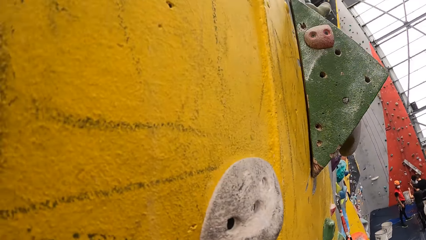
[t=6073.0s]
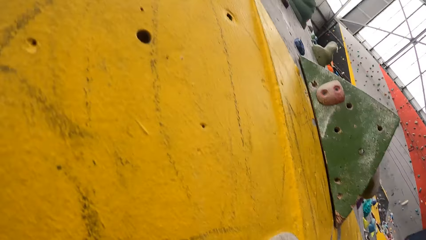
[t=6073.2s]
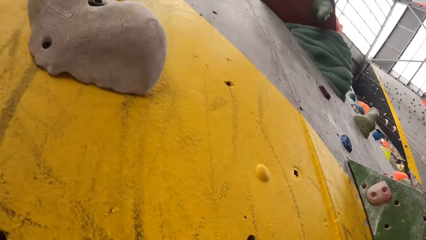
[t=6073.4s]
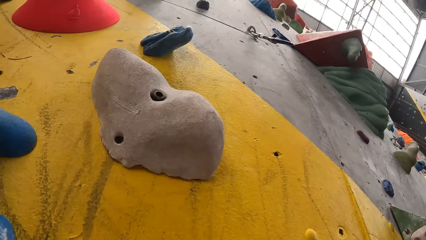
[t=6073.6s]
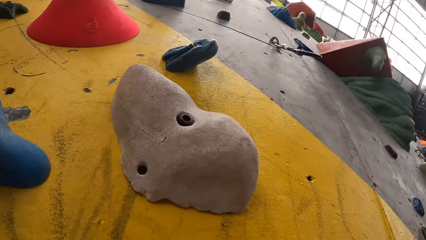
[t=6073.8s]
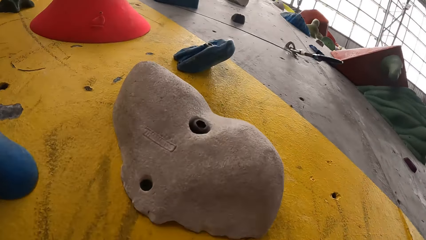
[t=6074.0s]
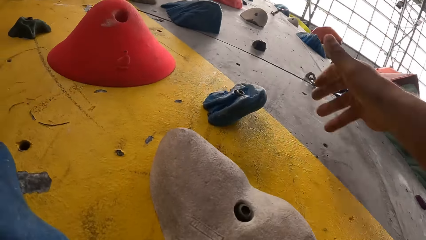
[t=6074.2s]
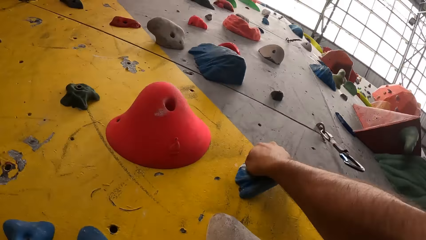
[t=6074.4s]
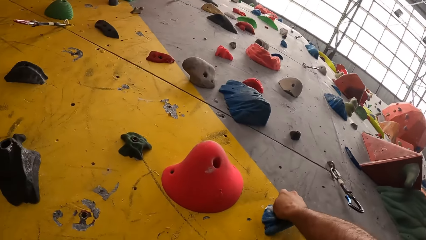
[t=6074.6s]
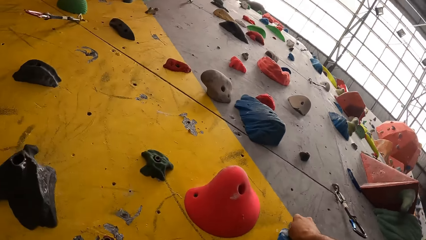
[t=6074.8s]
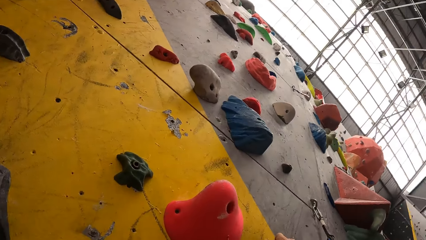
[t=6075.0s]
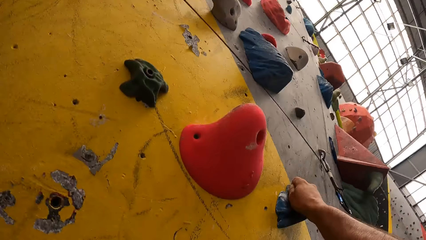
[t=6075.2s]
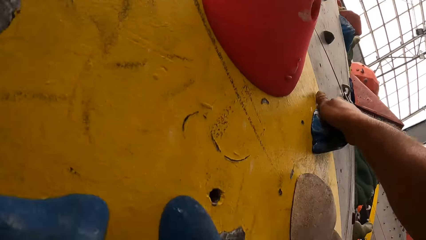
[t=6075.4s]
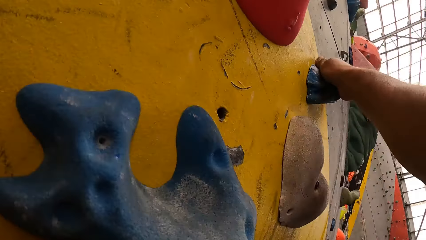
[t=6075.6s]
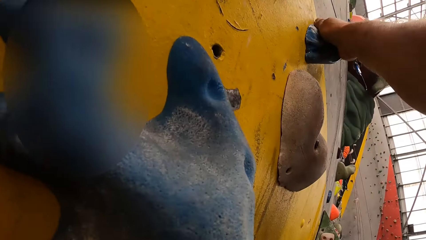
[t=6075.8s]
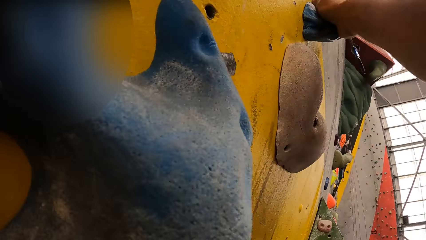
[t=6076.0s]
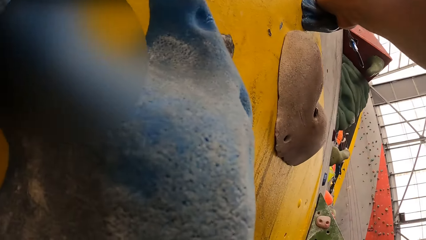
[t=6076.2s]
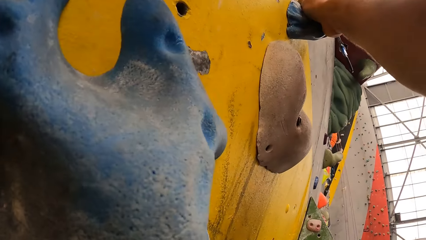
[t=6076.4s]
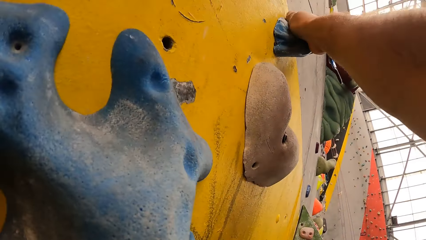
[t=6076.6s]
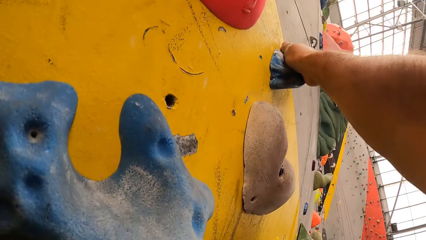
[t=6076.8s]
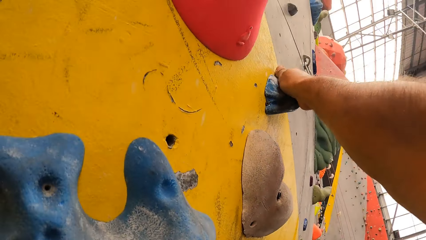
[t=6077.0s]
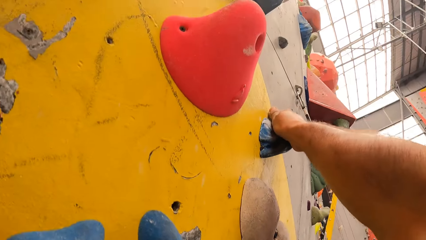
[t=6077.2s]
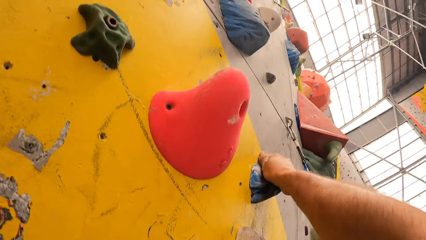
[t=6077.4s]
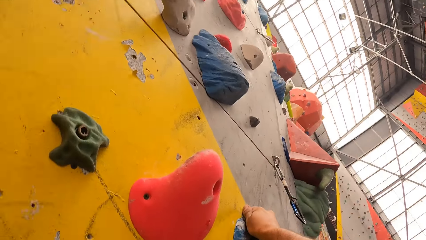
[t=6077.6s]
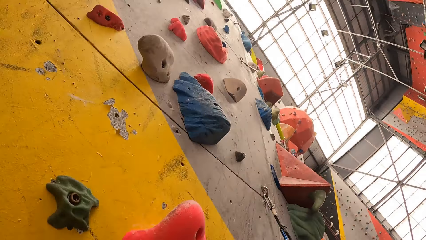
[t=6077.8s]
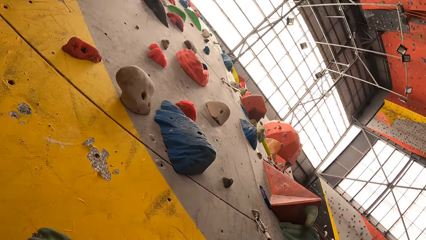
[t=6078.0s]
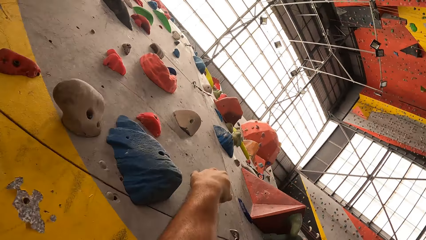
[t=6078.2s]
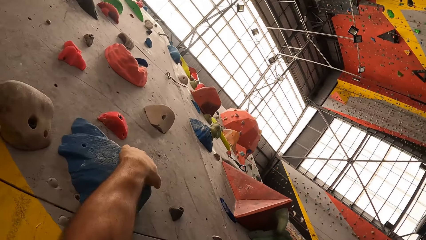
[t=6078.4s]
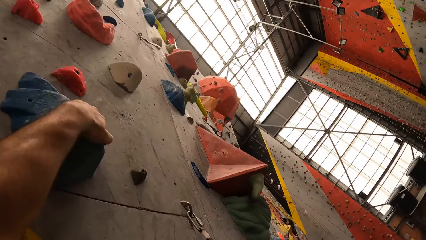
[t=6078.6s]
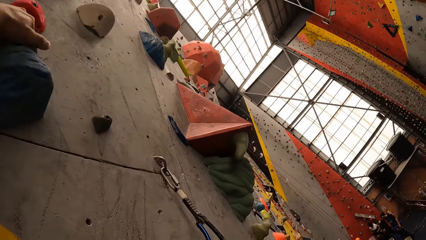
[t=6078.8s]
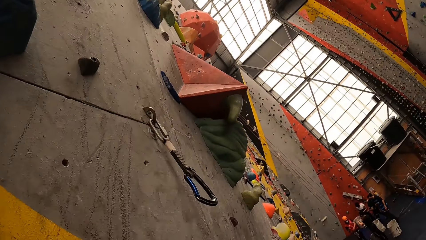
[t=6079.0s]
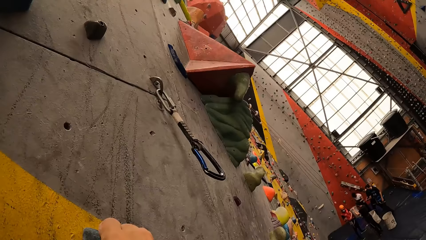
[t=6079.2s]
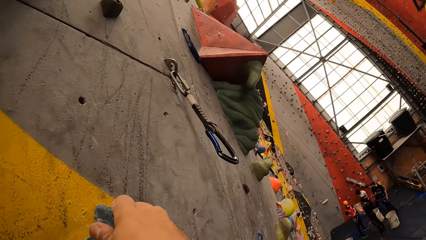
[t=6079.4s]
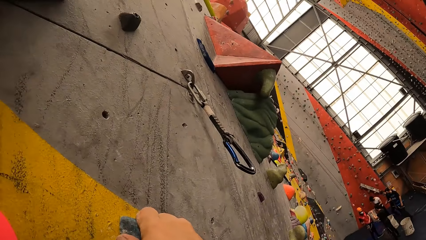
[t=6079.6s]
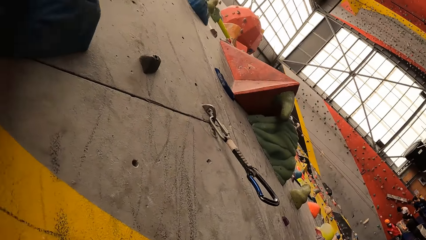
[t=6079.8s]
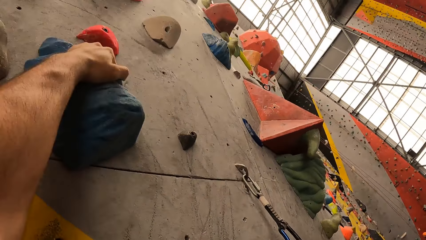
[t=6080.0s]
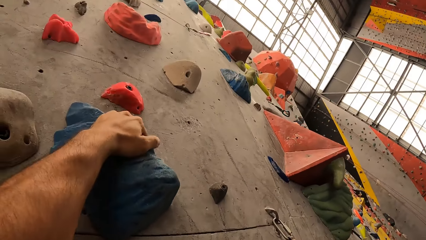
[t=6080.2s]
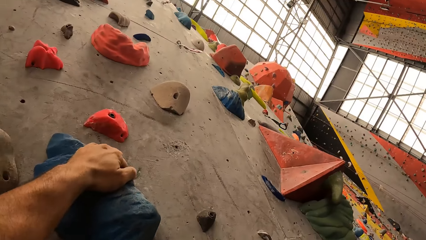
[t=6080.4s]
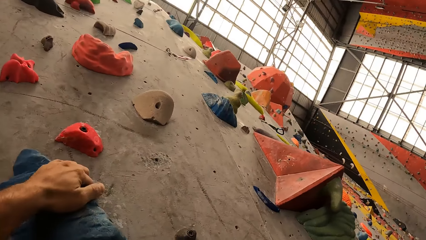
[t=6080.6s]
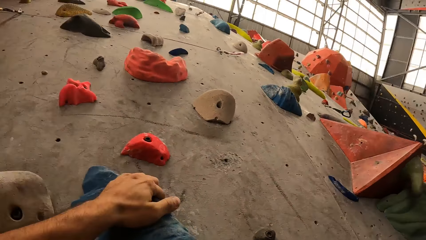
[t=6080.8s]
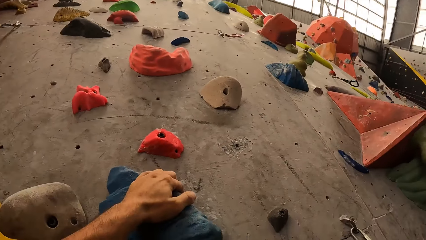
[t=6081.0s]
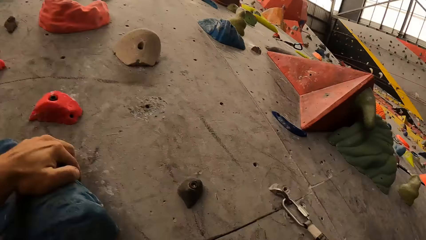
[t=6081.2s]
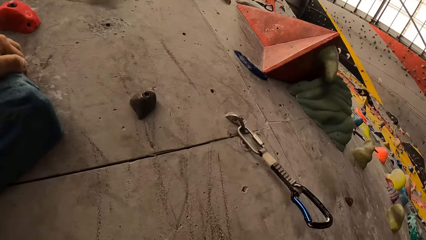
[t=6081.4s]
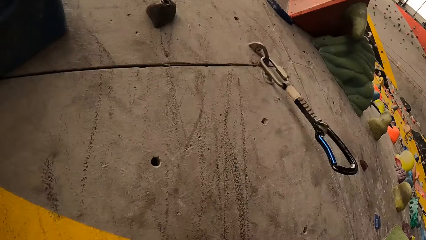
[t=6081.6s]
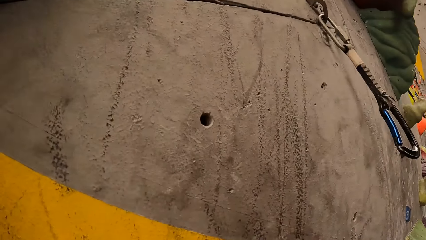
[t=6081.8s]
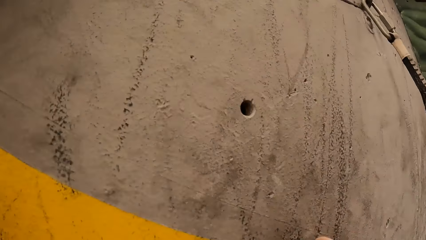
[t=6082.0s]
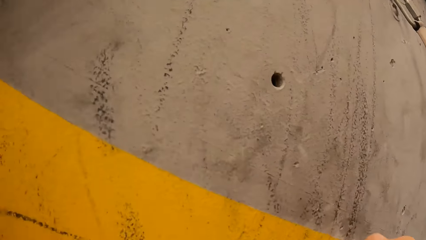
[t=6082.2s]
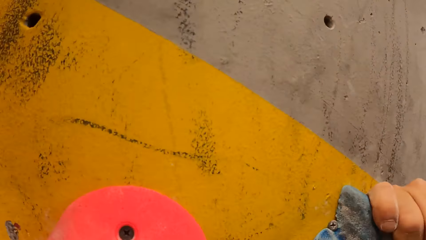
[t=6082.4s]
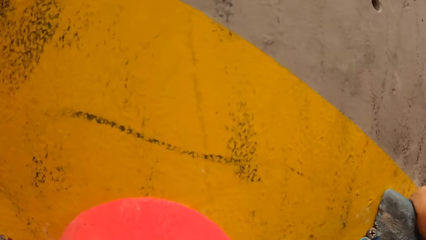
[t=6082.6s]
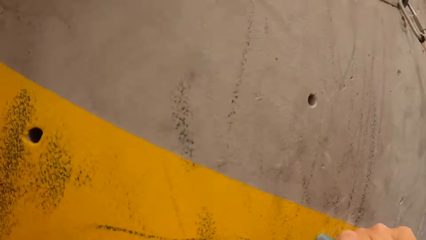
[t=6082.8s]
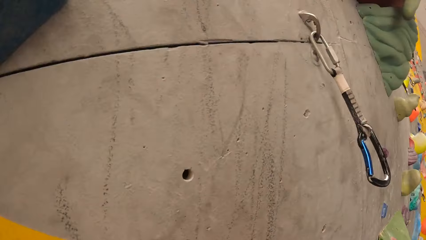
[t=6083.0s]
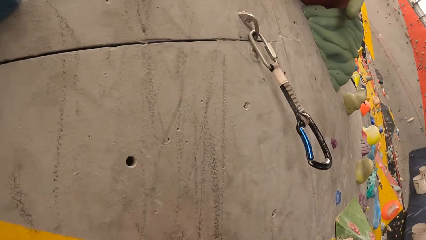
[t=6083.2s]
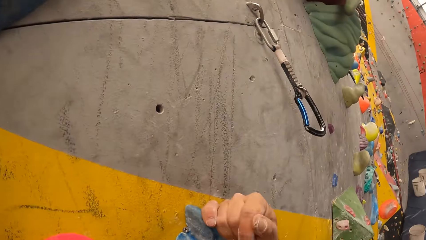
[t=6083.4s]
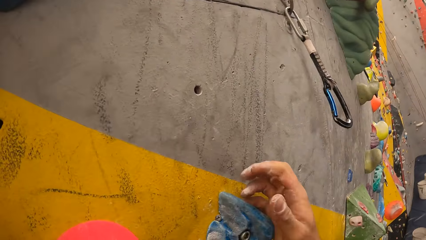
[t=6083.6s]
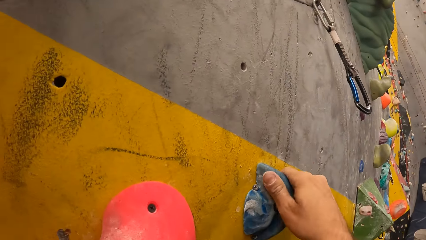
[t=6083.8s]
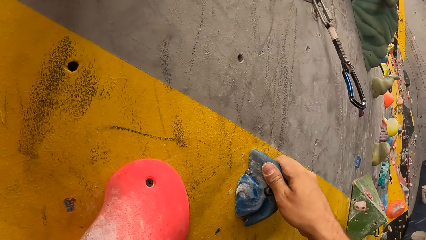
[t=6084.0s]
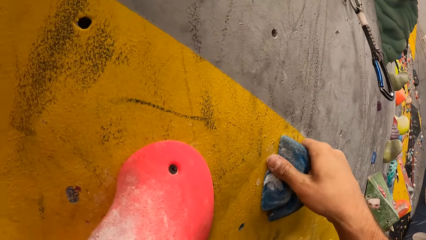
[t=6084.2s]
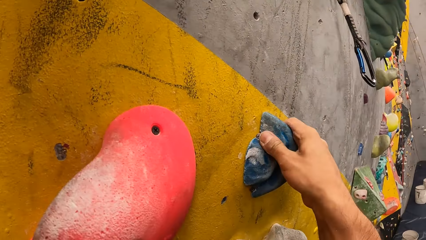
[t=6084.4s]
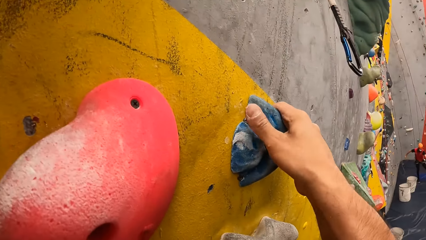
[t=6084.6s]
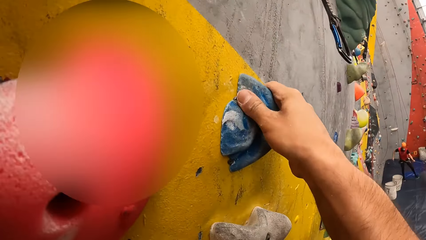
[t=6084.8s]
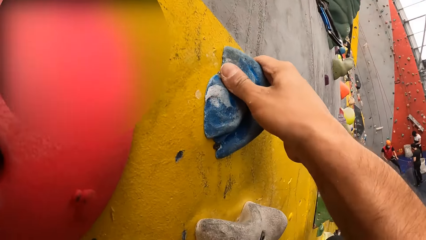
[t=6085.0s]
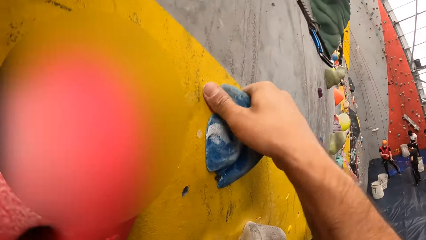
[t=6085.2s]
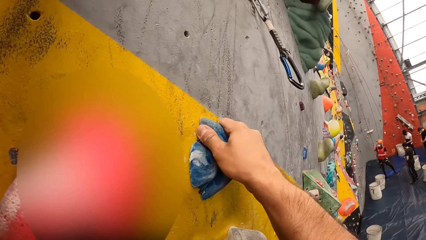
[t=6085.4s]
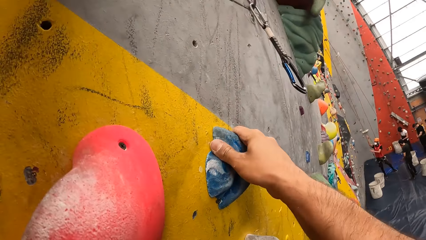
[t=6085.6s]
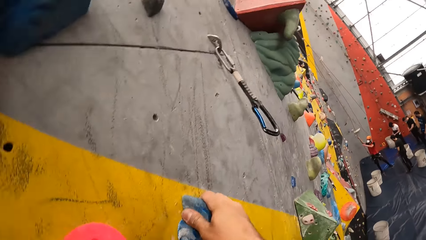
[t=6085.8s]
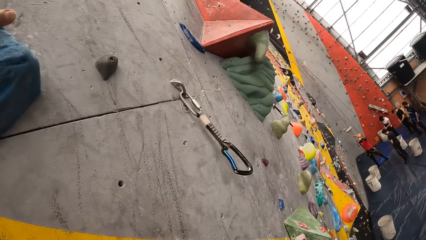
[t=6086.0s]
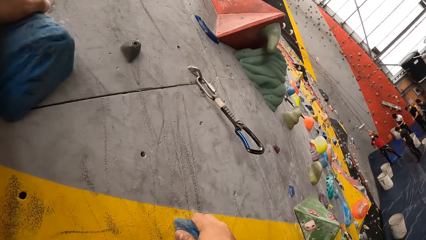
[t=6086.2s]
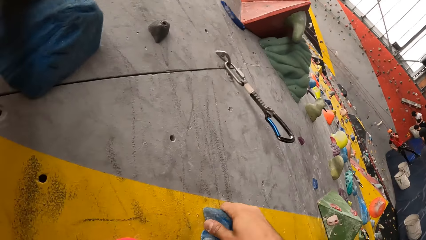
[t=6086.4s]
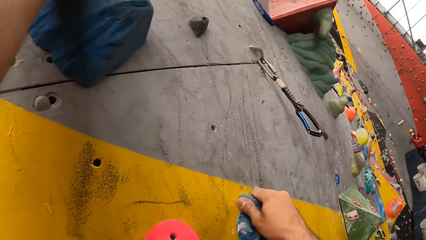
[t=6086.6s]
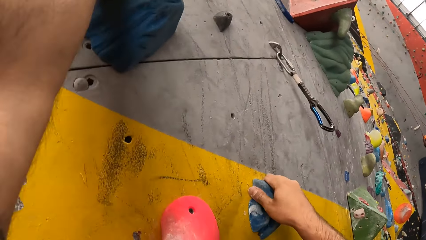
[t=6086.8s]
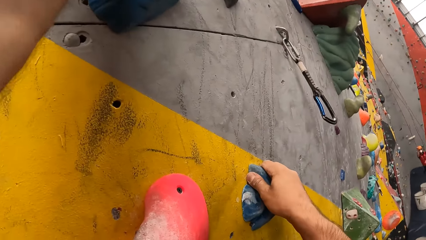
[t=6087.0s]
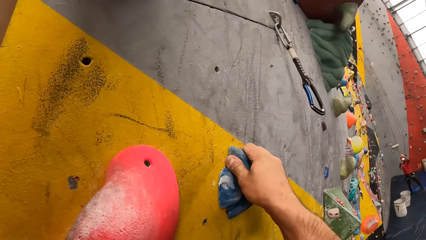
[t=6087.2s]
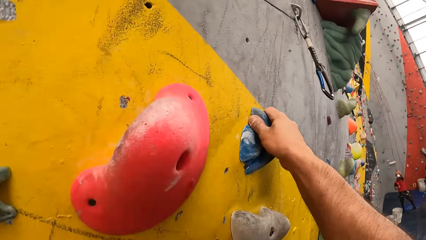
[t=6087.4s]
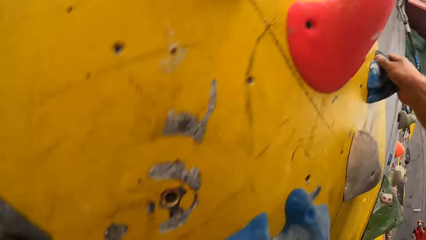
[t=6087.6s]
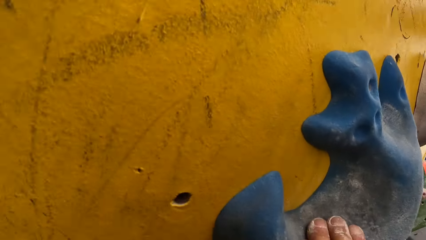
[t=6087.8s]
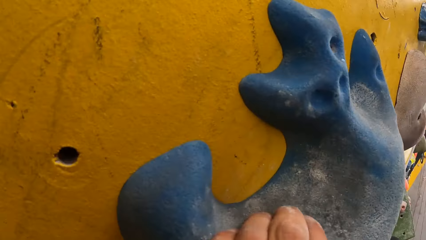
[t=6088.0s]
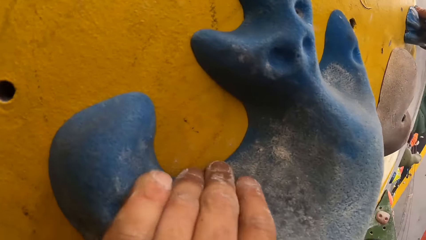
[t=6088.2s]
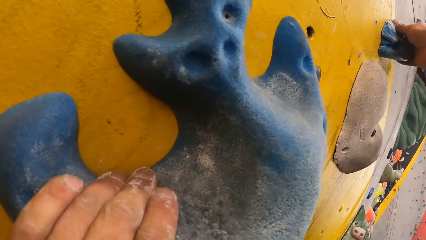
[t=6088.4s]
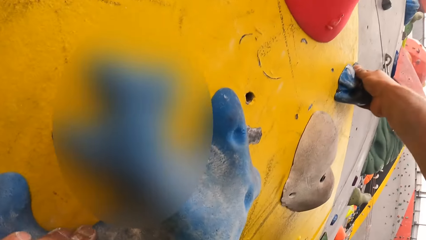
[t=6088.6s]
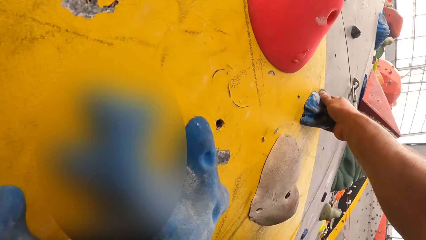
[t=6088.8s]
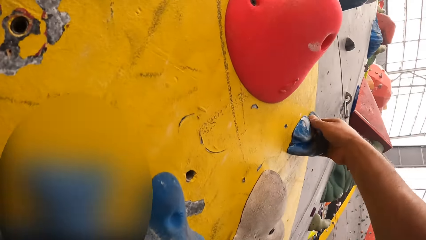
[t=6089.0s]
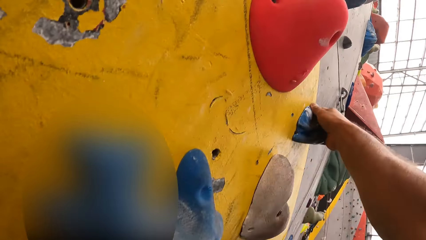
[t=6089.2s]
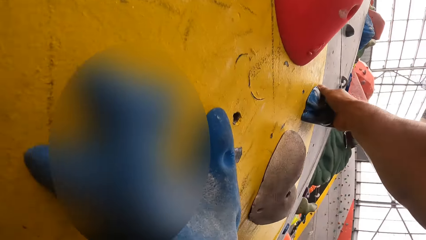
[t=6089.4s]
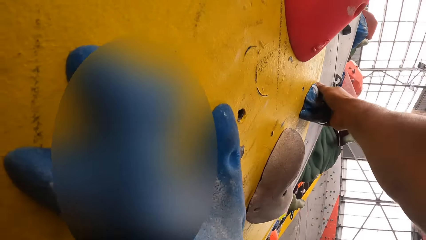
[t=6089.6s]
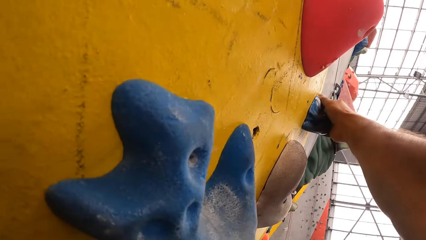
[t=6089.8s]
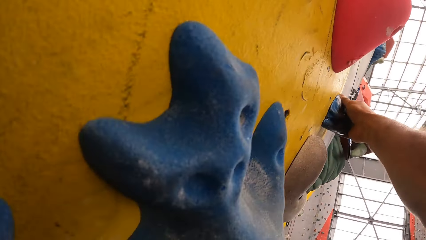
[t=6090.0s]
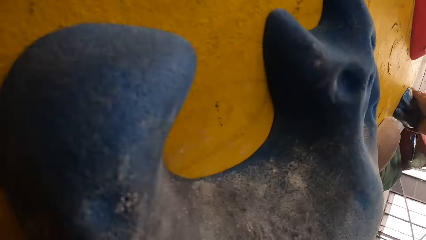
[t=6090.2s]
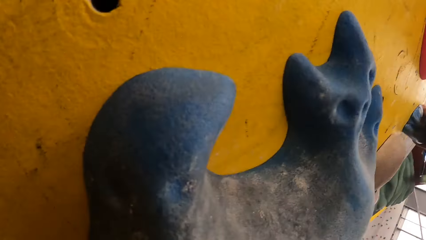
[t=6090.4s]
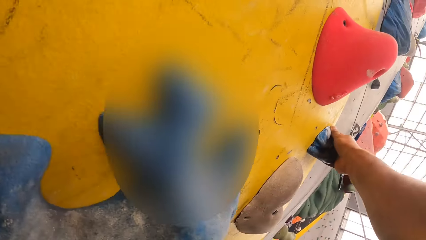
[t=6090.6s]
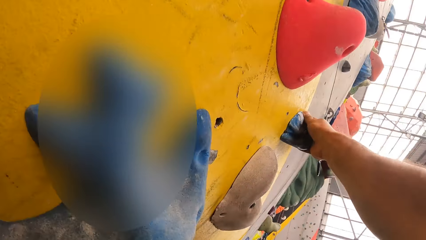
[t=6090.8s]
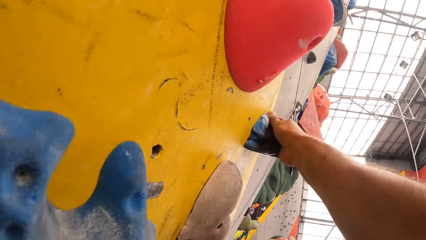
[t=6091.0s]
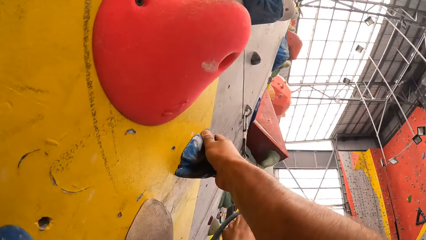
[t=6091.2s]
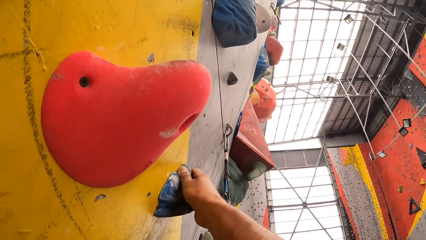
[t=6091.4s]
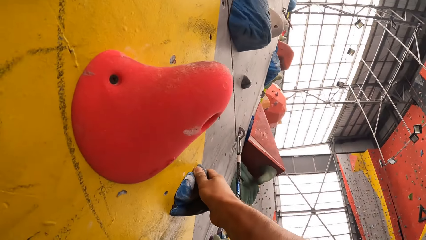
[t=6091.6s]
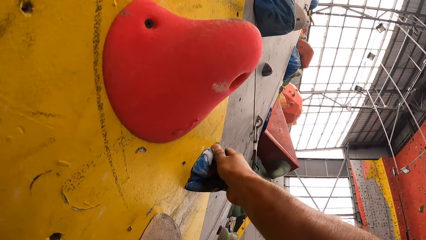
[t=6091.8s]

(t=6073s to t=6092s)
The camera wearer moves their hand up and holds the rock wall. They move their hand up and hold the rock wall. They look around the wall. They move their hand down and hold the rock wall.
